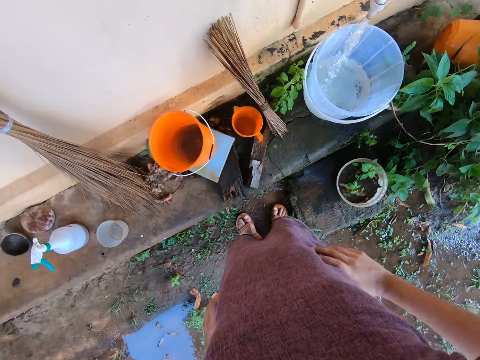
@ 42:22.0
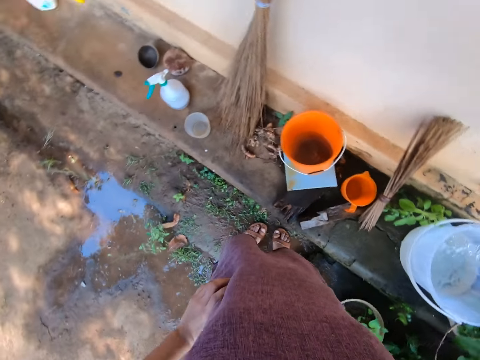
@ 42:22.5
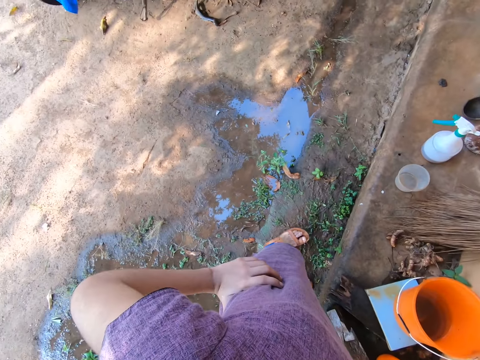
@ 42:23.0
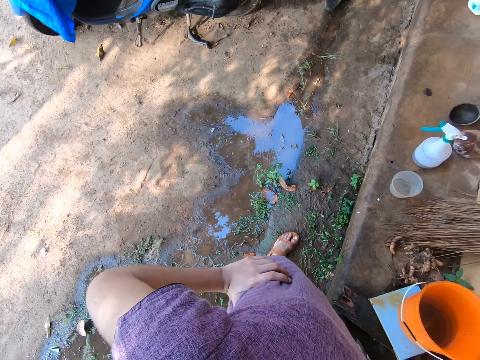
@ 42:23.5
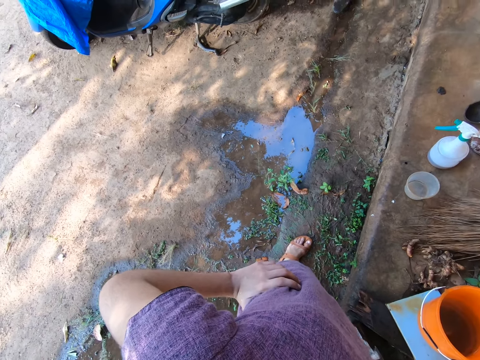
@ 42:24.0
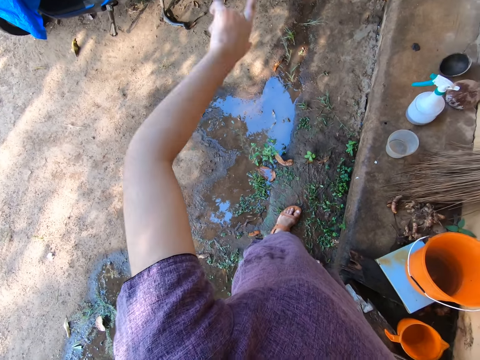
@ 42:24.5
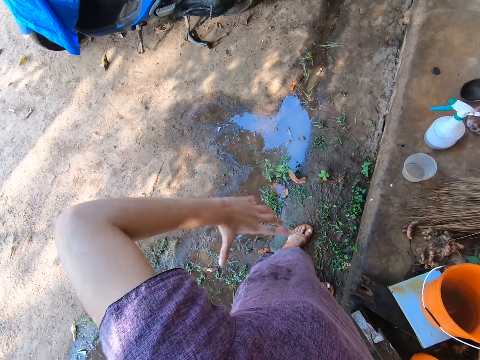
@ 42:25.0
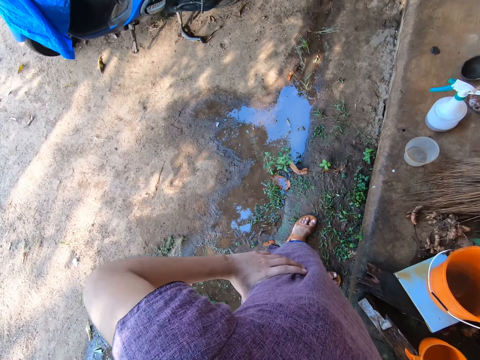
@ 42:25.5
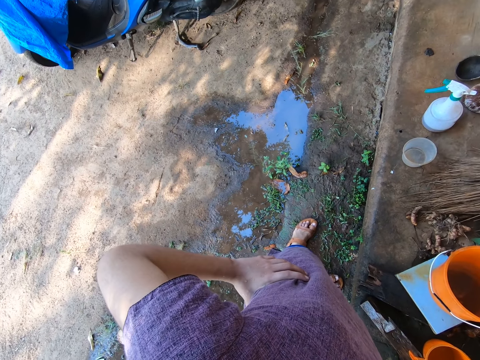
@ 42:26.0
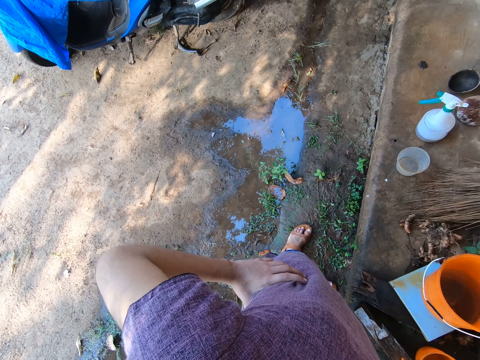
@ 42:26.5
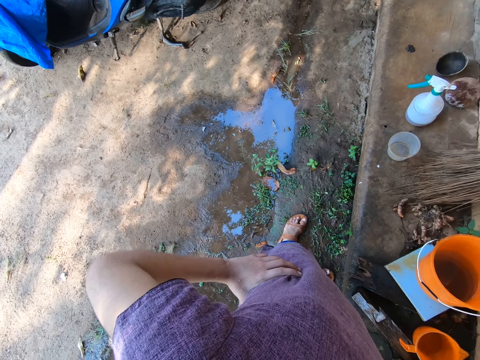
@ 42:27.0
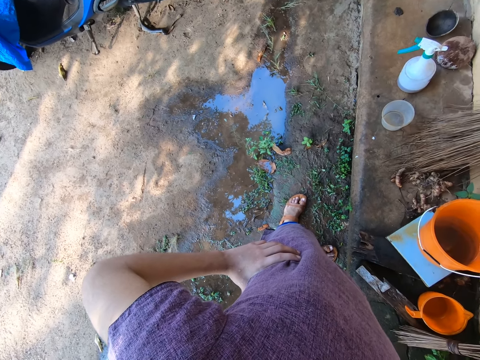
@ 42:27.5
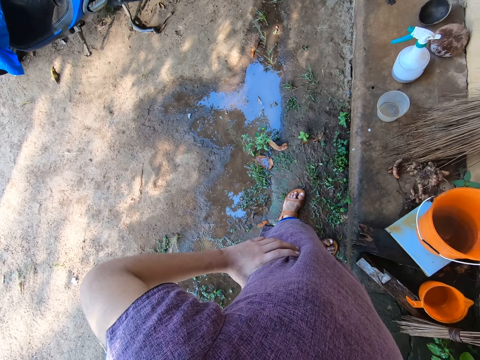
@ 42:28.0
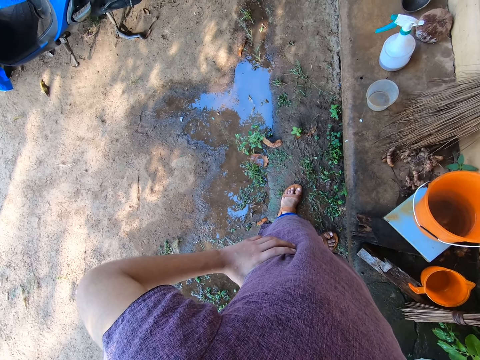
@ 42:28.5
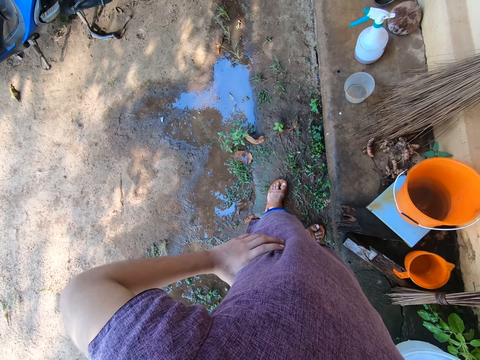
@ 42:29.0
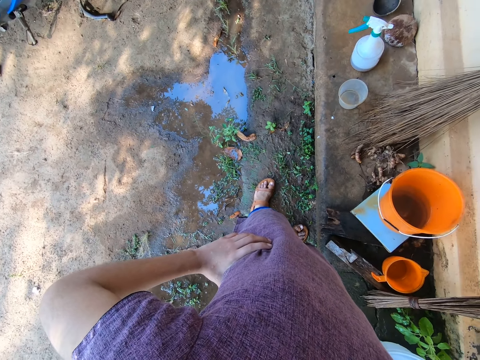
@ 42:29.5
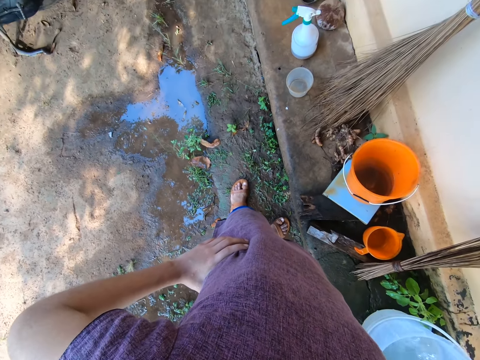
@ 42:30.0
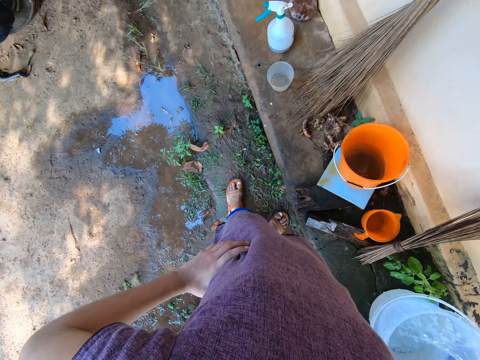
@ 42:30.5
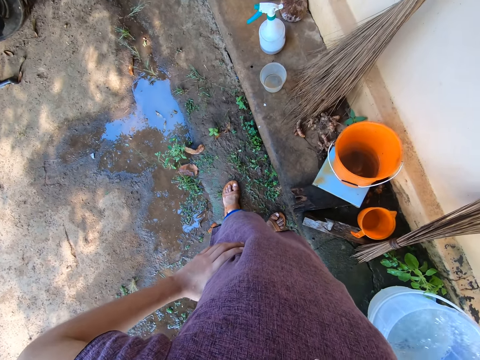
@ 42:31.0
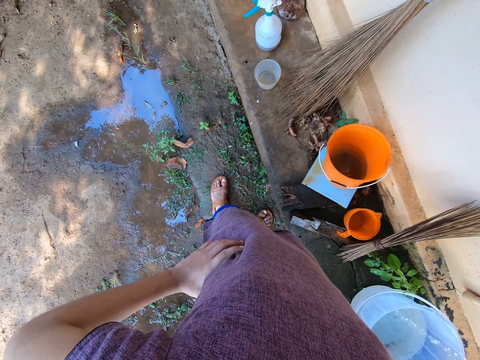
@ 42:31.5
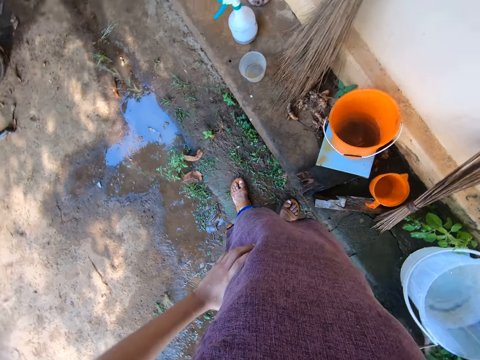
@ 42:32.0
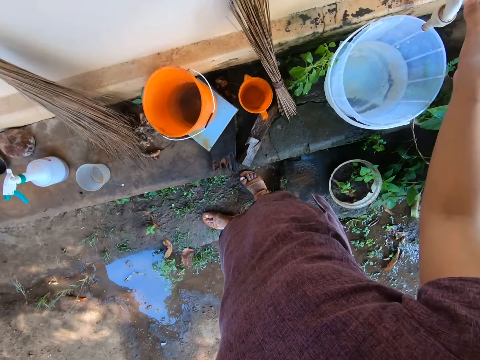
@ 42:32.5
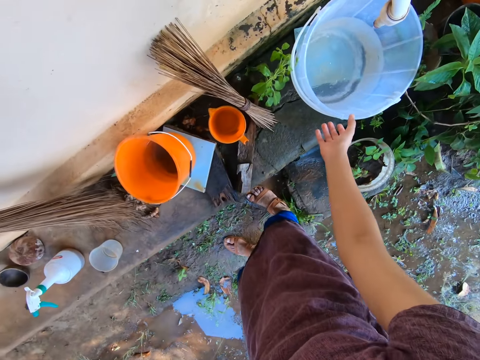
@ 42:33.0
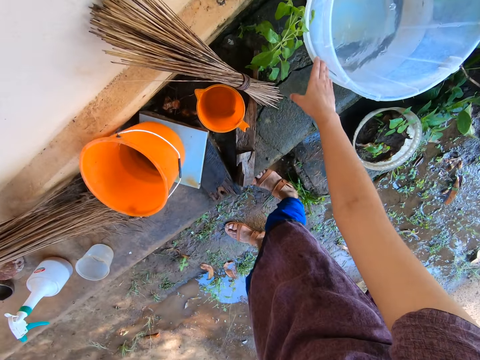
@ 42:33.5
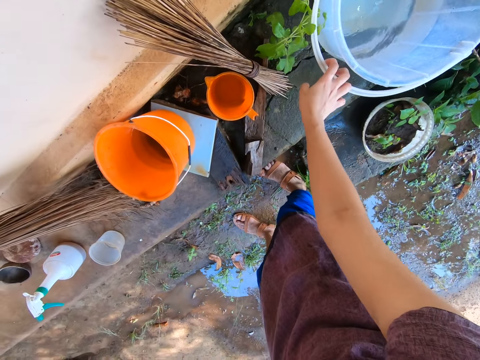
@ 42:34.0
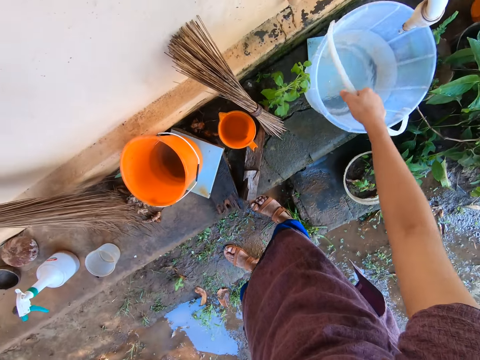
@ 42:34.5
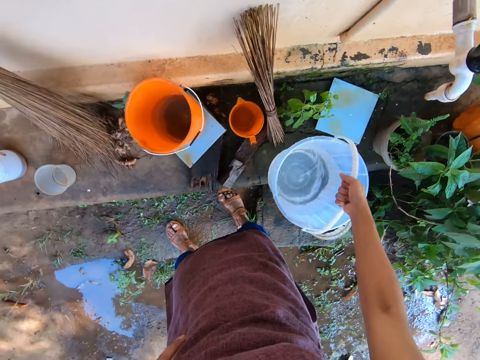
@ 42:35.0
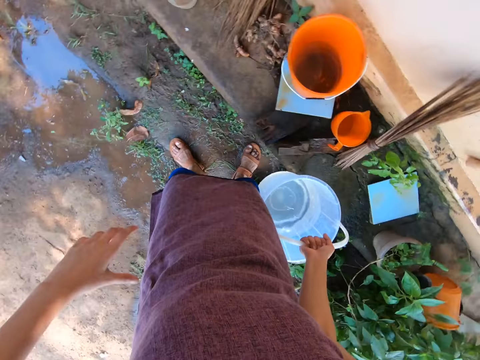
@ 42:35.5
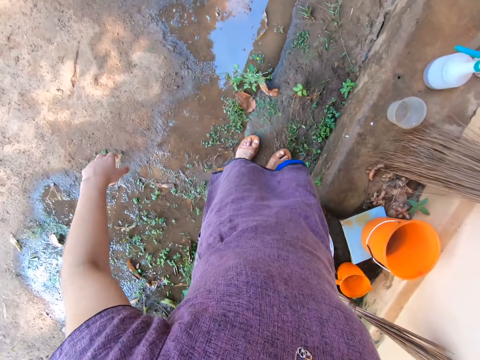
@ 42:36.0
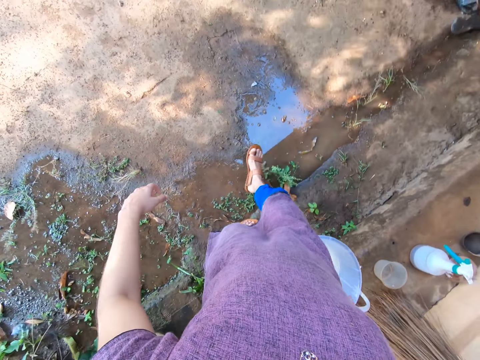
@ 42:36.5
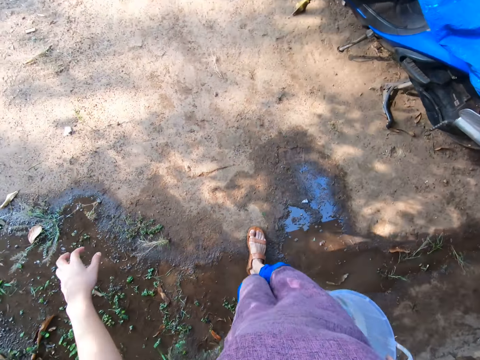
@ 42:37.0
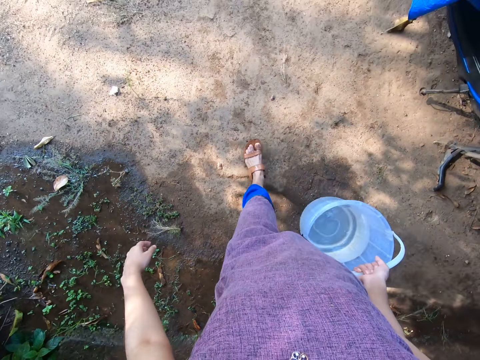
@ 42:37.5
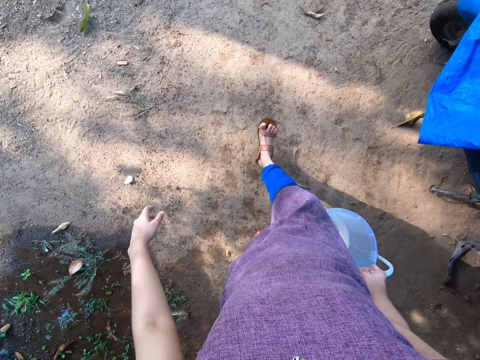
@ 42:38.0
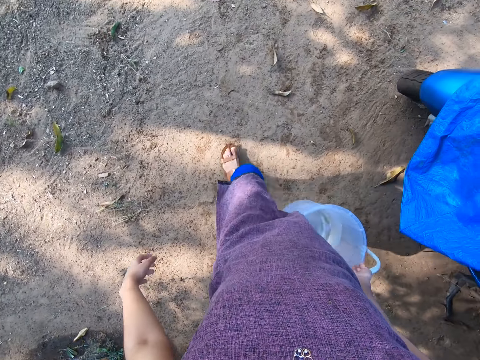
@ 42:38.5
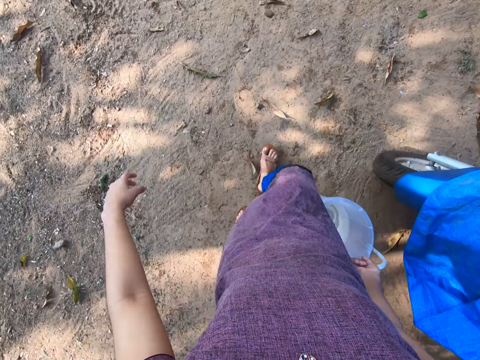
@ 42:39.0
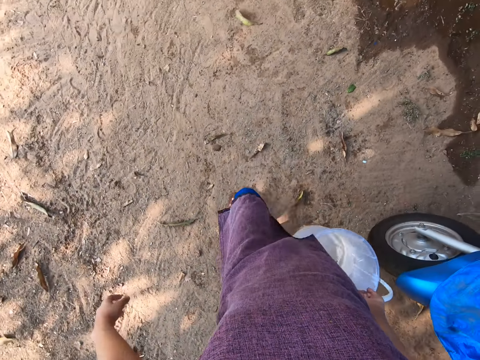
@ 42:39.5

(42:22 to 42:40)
The camera wearer puts her right hand on the tap. She turns around. She converses. She moves the left hand. She turns to the water. She takes the bucket. She holds the handle of the bucket with her right hand. She carries the bucket of water from the ceramic concrete with her right hand. She walks on the ground towards the wooden pavement.

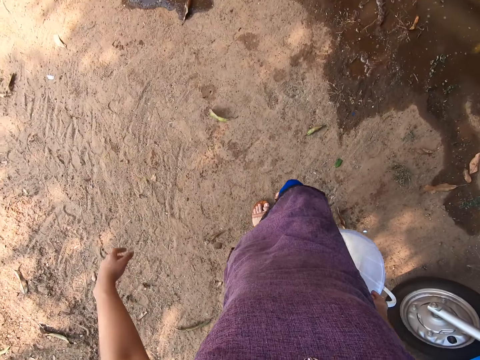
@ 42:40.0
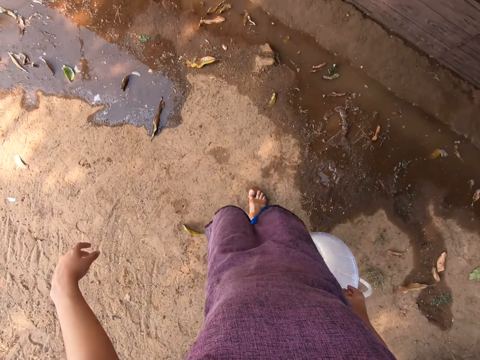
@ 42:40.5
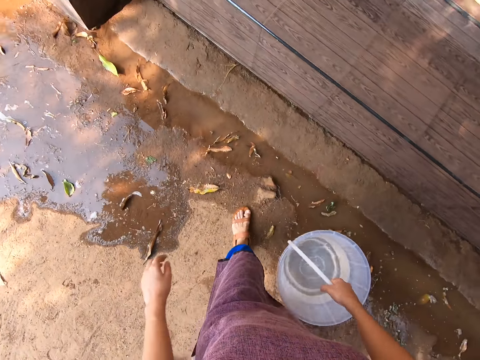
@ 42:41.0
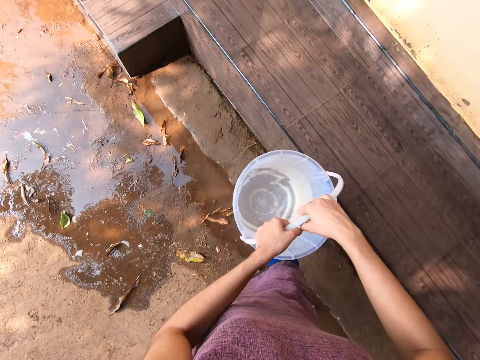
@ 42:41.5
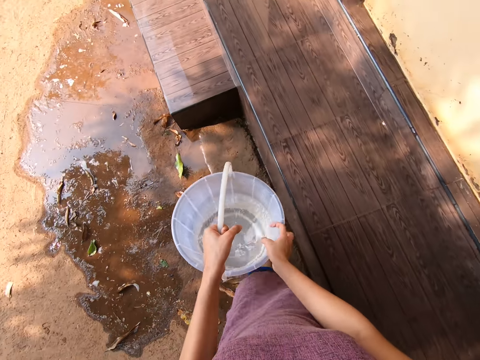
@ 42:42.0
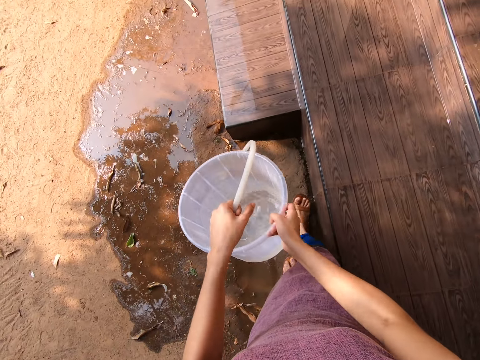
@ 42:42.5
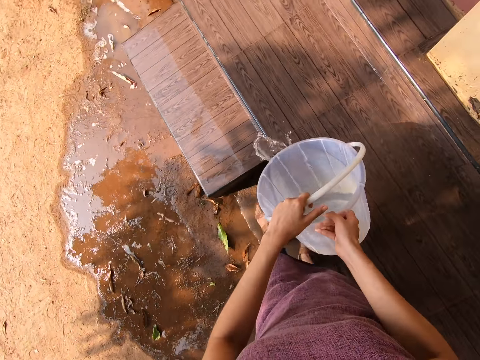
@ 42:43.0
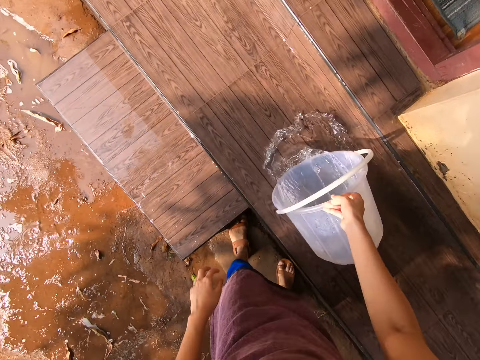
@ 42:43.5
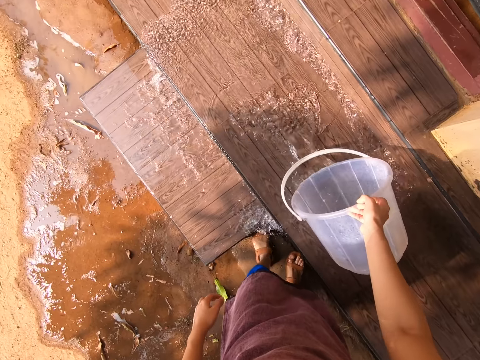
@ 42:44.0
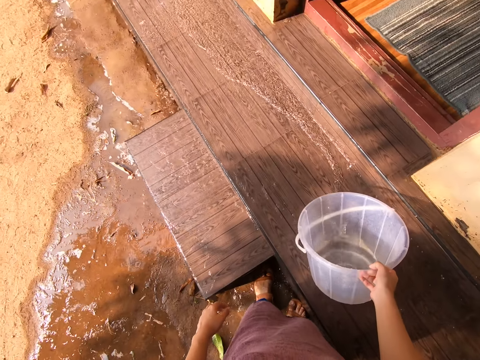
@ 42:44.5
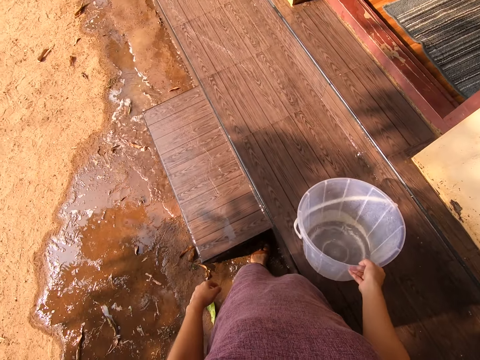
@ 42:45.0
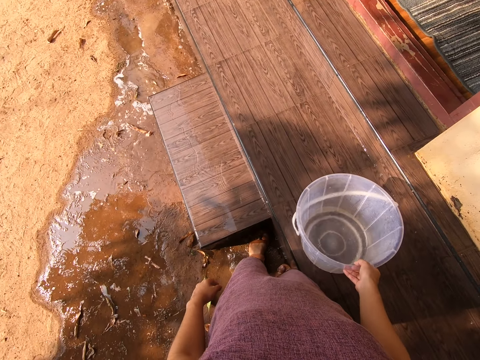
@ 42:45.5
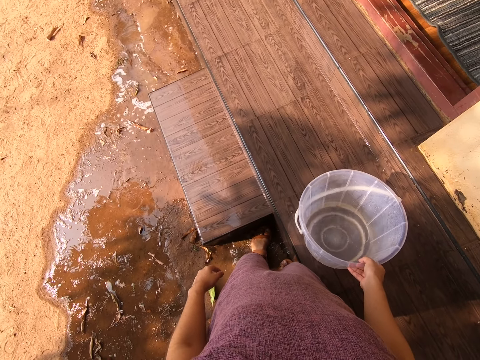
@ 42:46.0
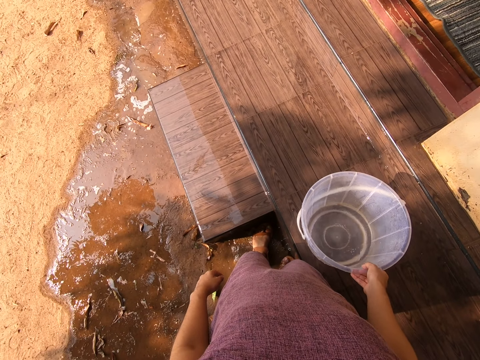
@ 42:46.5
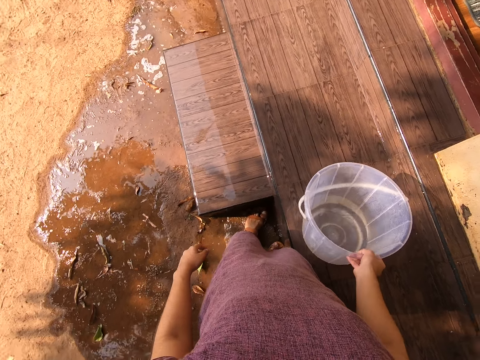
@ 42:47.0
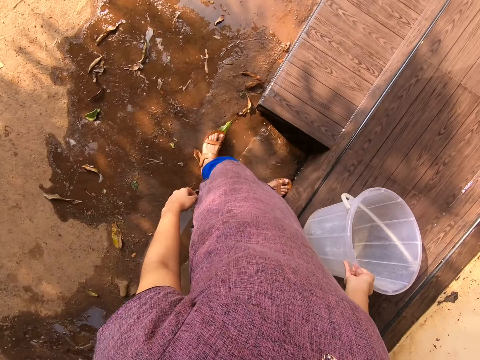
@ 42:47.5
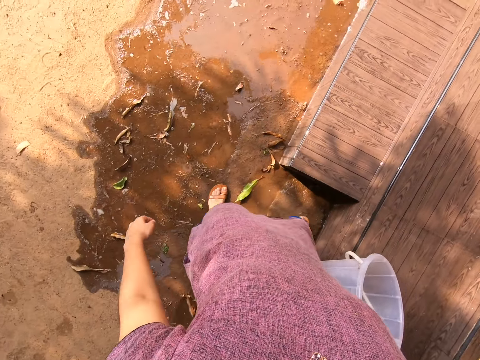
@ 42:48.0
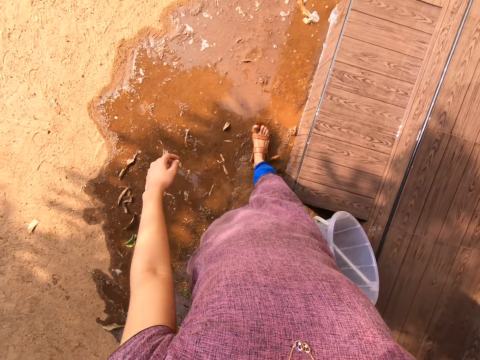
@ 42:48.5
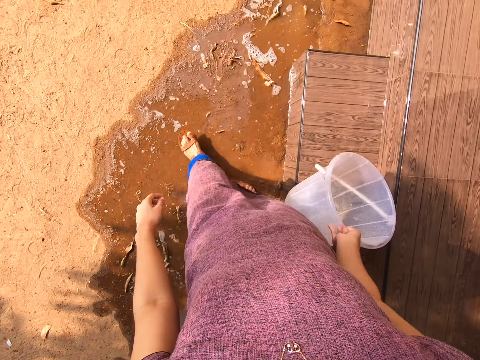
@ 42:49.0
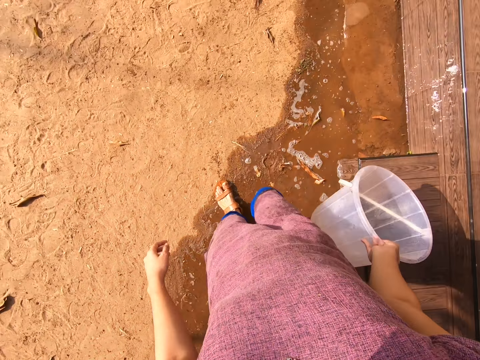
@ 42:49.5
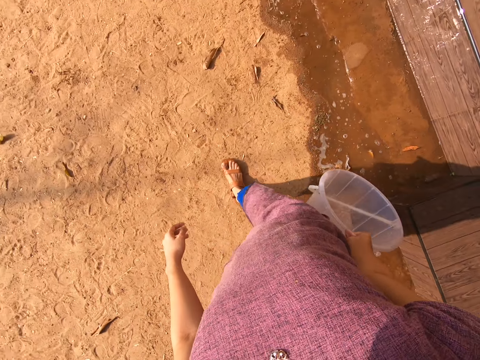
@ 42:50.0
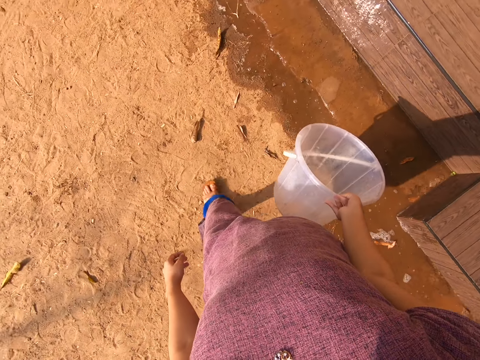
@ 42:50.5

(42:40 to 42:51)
The camera wearer holds the bucket with both hands. She moves the bucket on the hands. She pours water on the wooden pavement or veranda from the bucket of water with her right hand. She walks beside the veranda.
